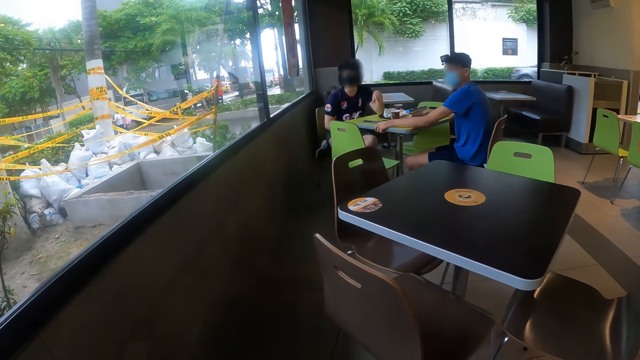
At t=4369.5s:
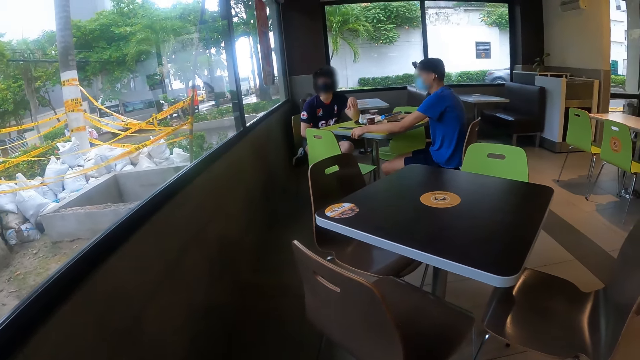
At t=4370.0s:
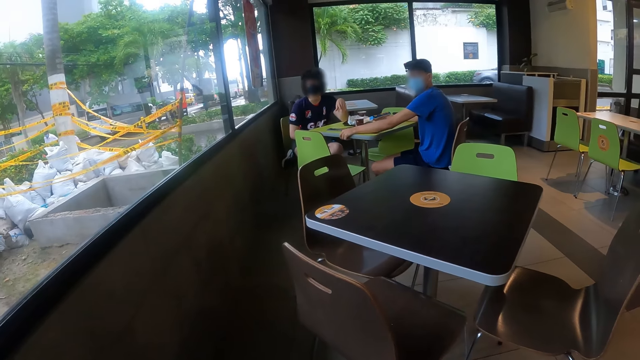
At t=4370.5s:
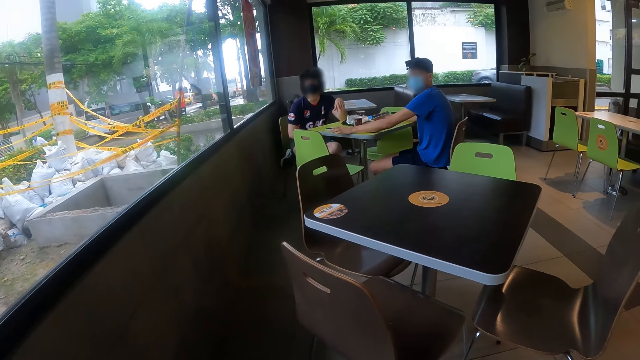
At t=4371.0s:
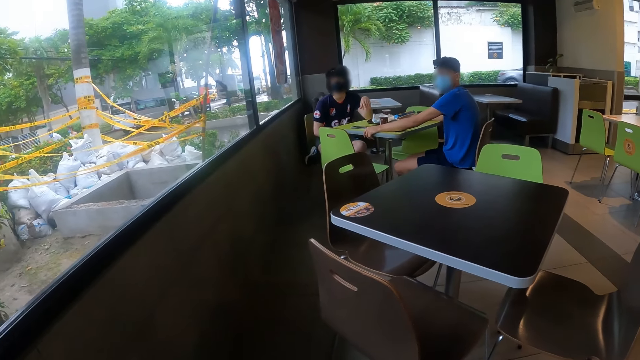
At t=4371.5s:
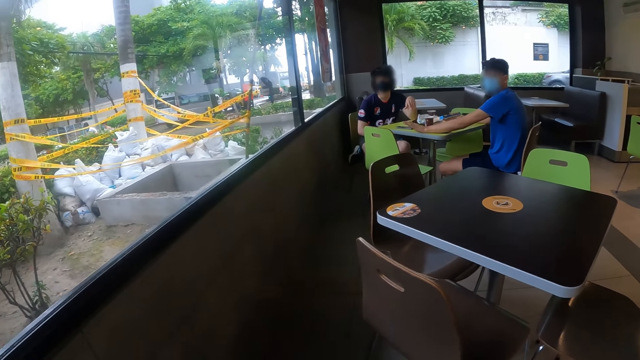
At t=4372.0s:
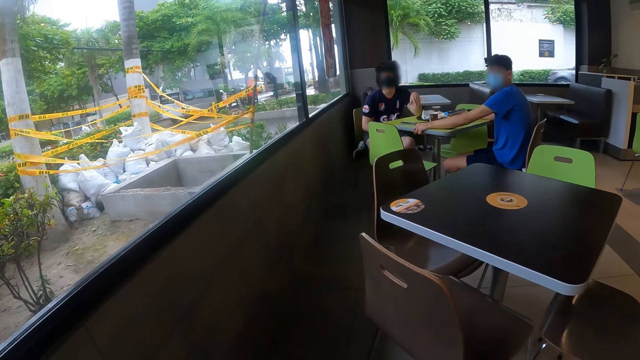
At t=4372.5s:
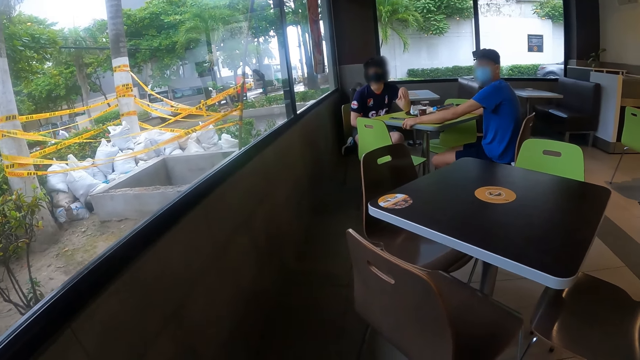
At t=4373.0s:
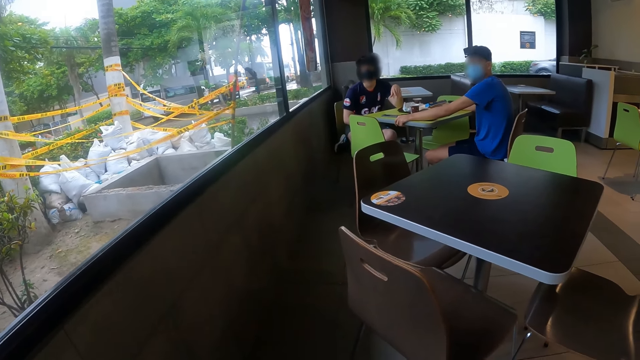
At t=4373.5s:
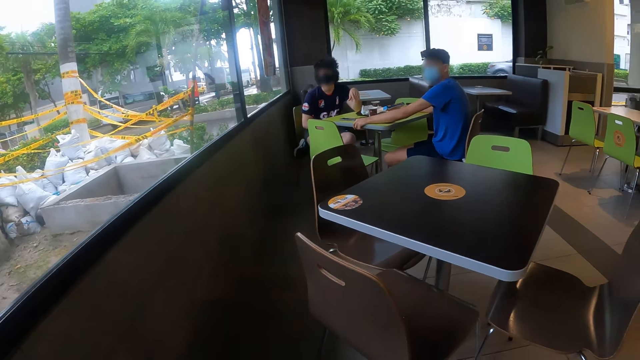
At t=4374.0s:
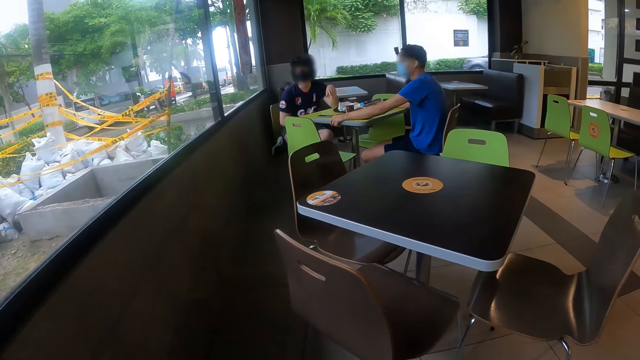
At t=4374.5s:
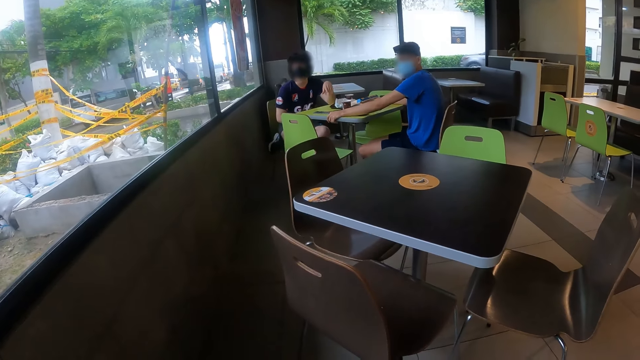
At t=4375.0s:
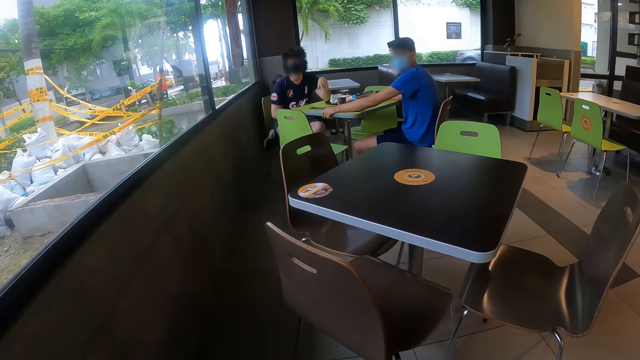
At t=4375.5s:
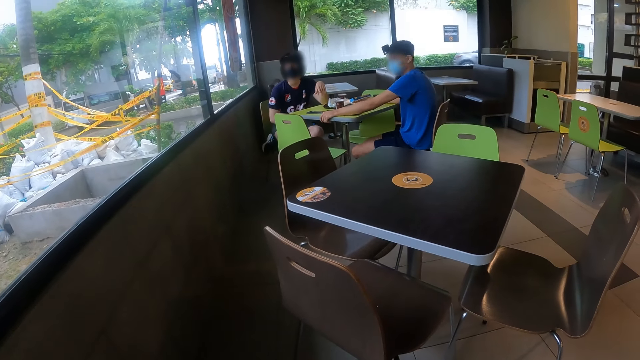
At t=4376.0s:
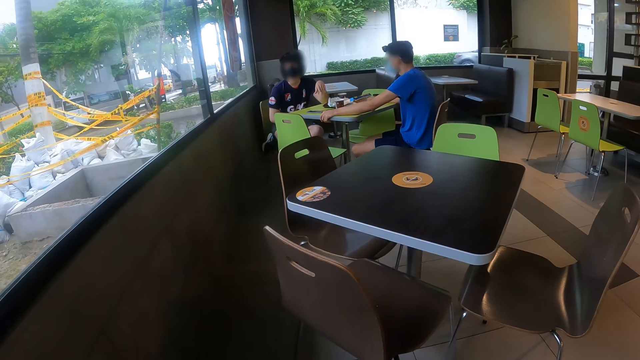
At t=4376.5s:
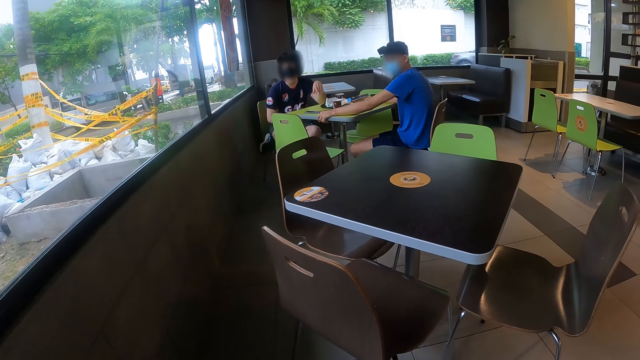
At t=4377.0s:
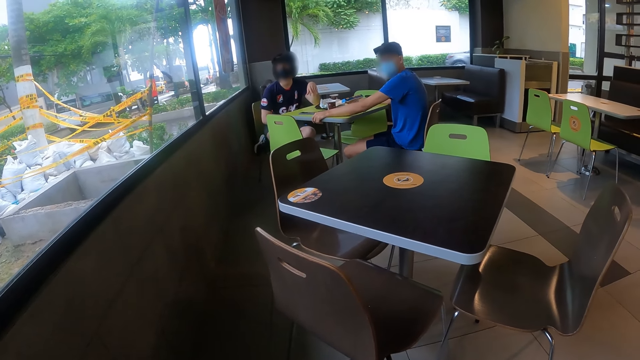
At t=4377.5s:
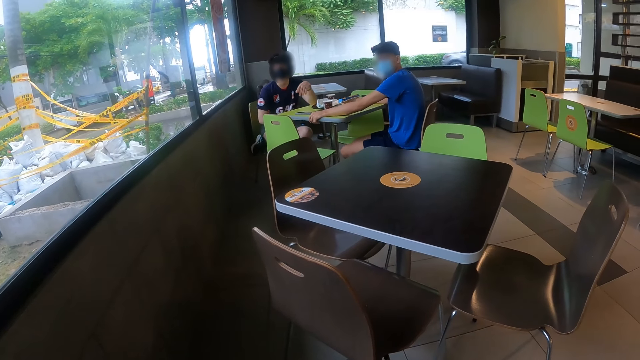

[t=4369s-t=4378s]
A woman sits on a chair. The camera wearer interacts with a man and another man. A man taps the table with the left hand and turns a little.

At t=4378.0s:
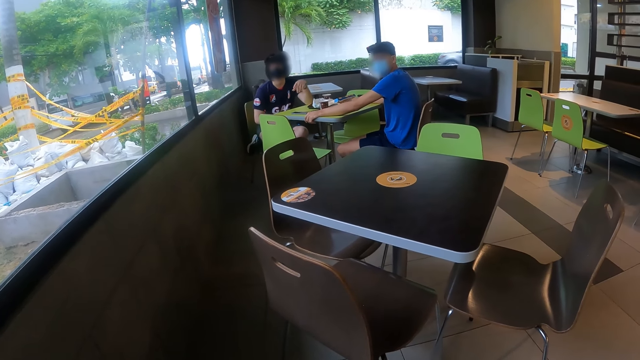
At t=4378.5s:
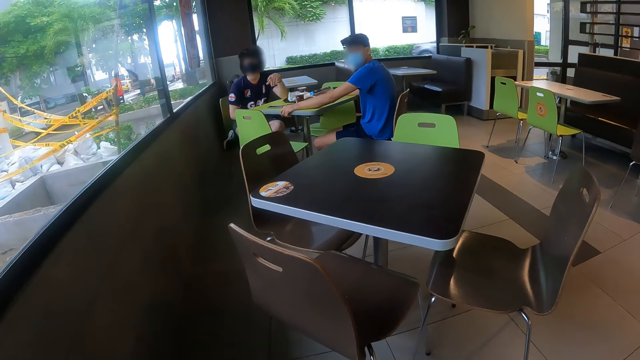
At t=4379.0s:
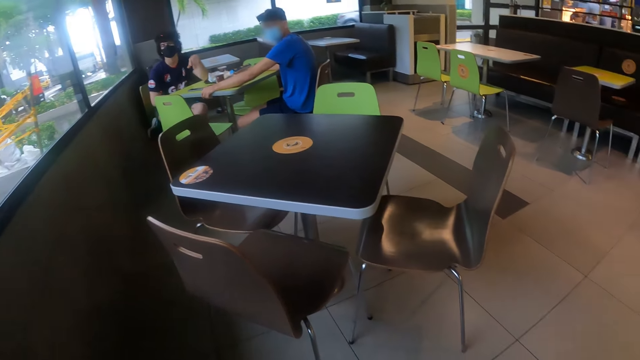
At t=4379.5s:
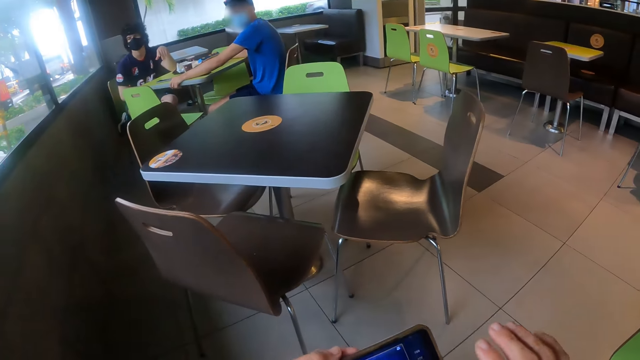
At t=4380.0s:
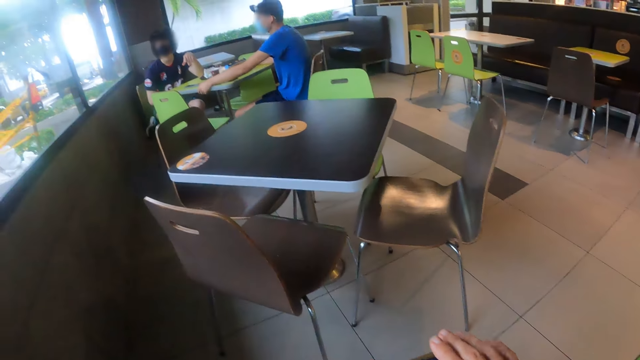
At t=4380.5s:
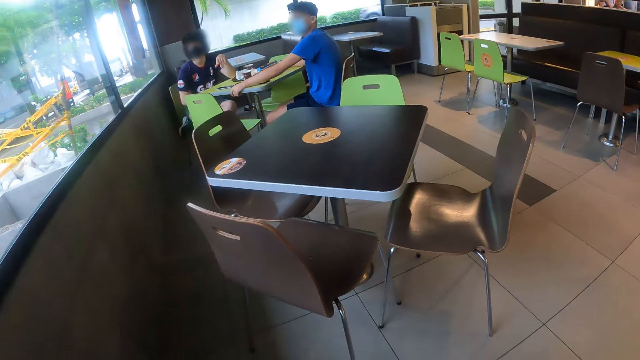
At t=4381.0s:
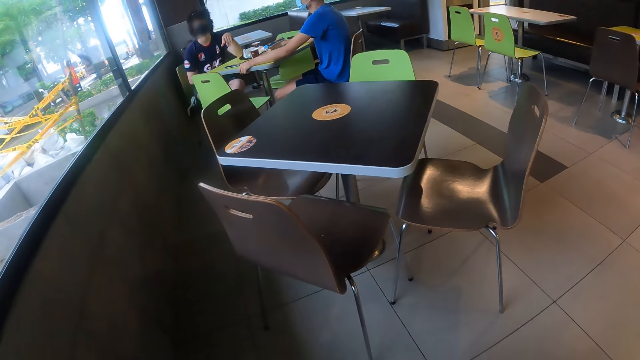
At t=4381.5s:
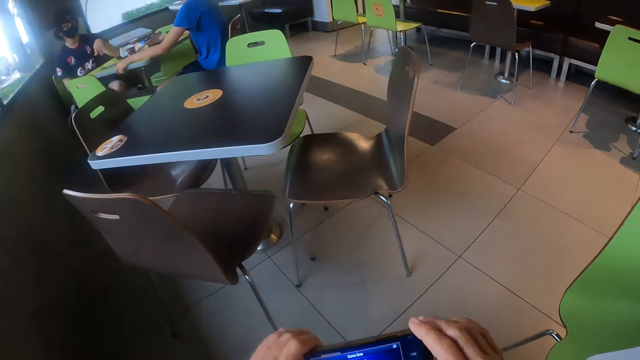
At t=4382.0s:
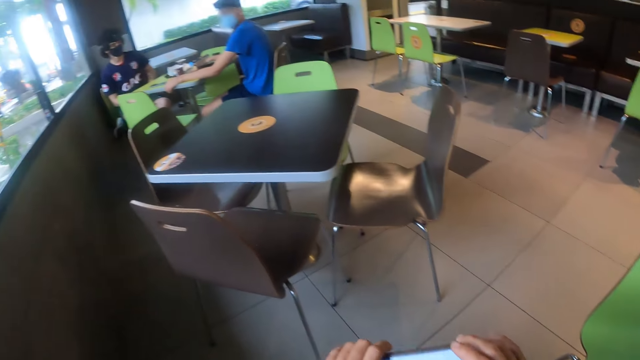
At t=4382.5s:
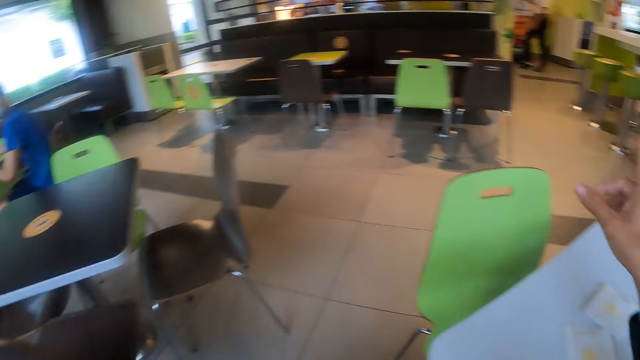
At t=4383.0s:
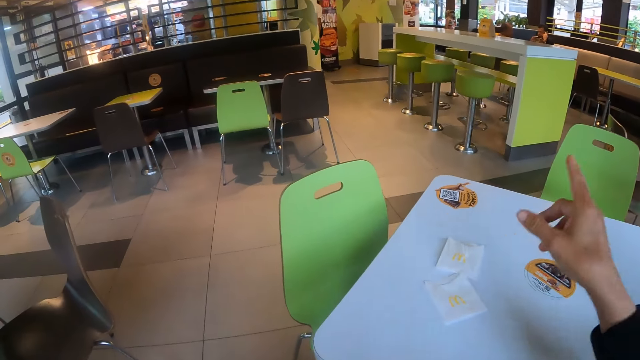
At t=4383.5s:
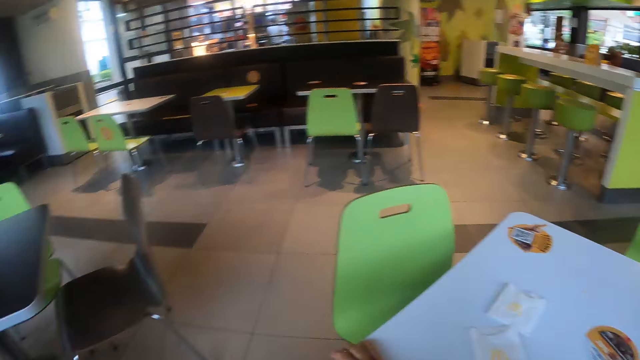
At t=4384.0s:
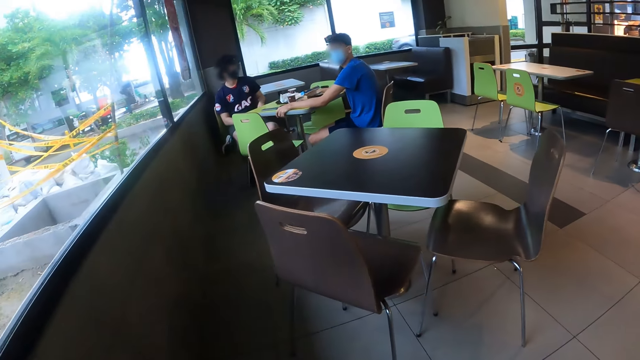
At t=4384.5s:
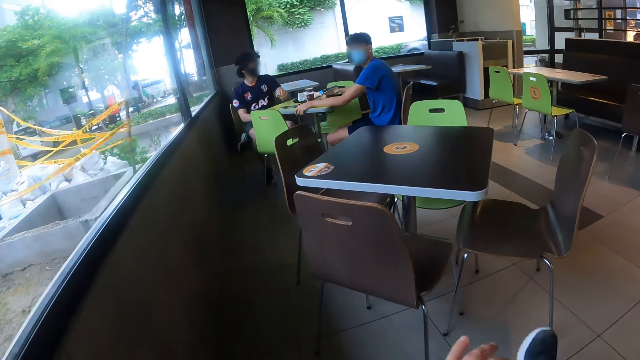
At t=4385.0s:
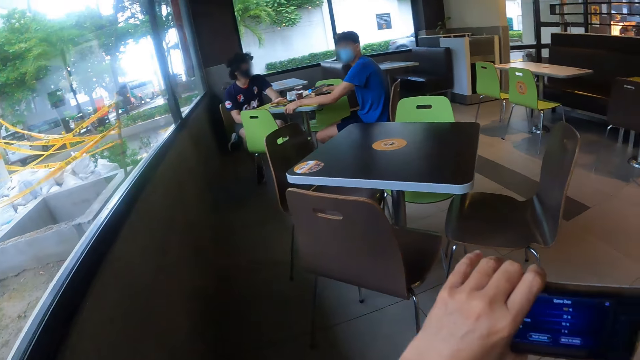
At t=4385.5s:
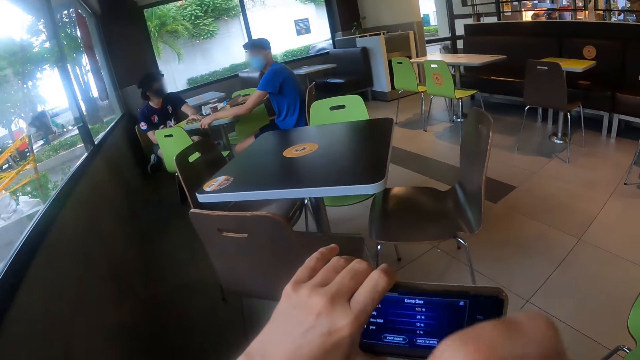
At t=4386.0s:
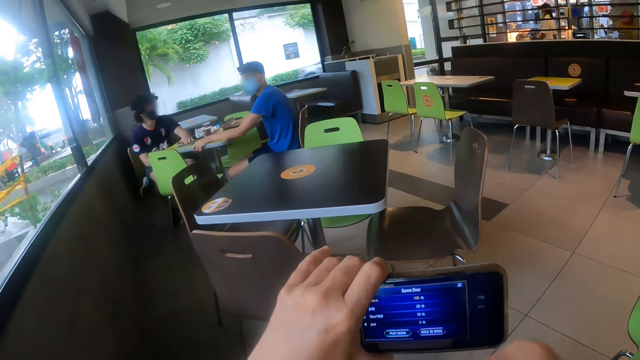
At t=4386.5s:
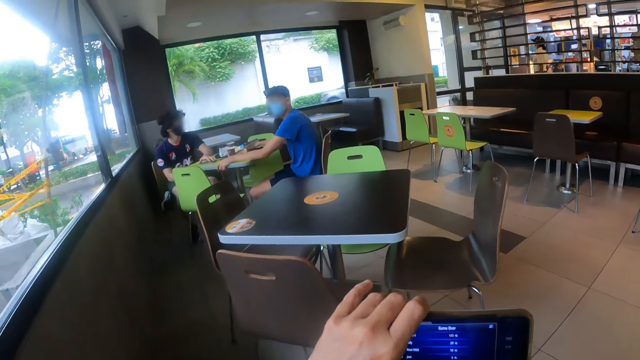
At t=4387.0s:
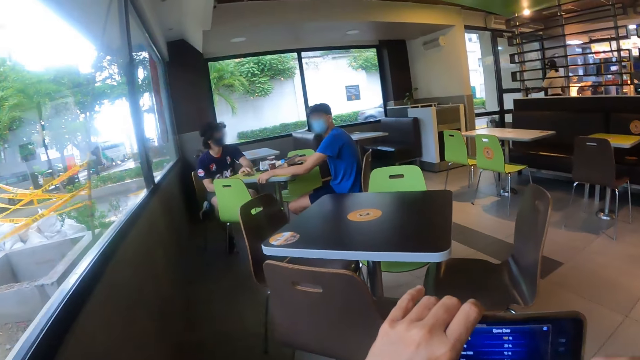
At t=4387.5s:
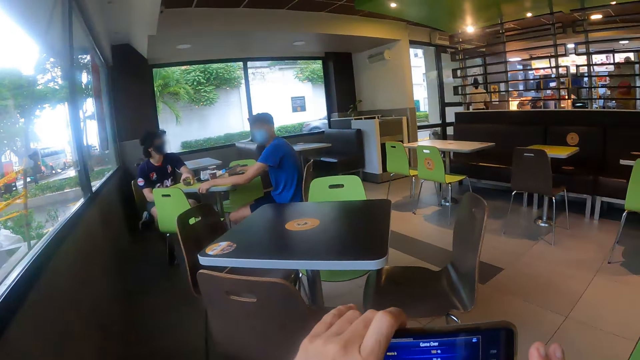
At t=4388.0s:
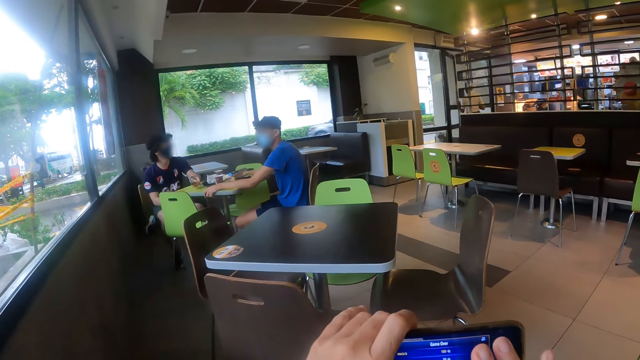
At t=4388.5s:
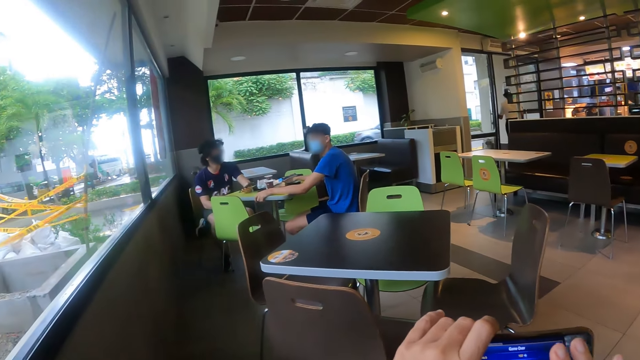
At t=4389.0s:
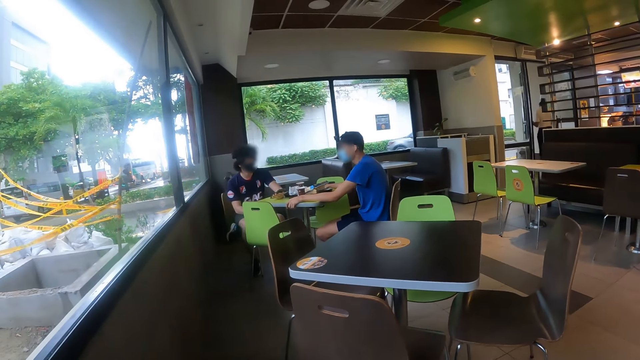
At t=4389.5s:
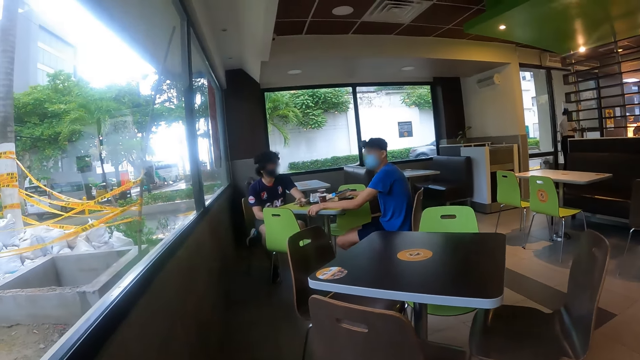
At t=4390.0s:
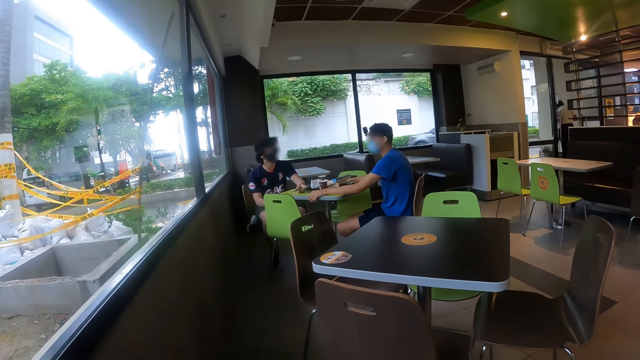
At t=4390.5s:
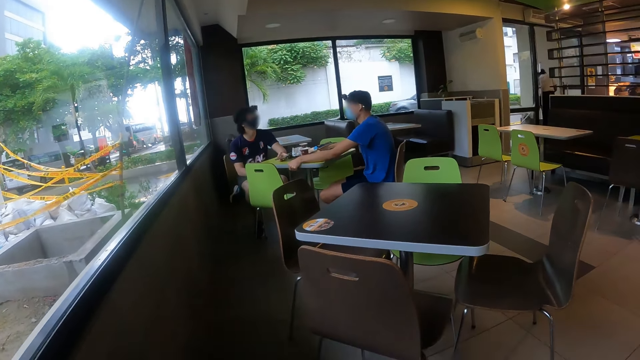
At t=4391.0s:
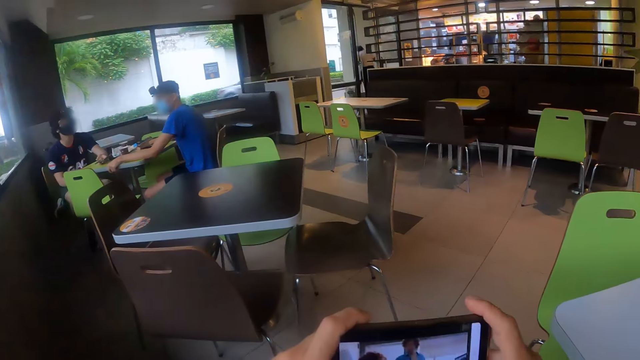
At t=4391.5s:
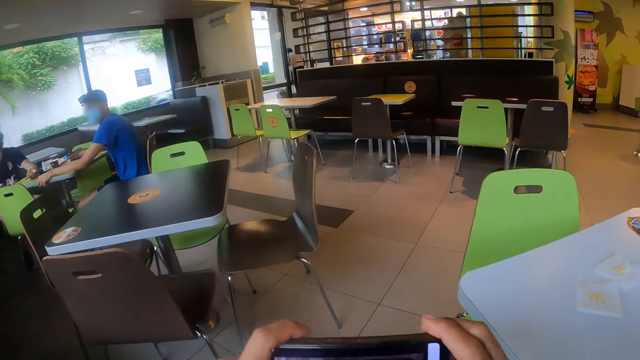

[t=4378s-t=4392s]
A woman moves the left hand. The camera wearer moves the hands. He points at the counter. He moves the right hand. He looks back at a man and another man. He holds a phone with the left hand. He moves the phone in his hand. The man interacts with the other man. A man nods the head.
